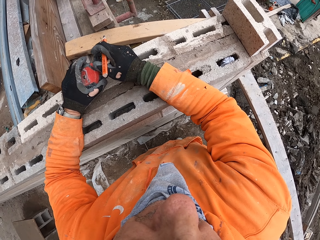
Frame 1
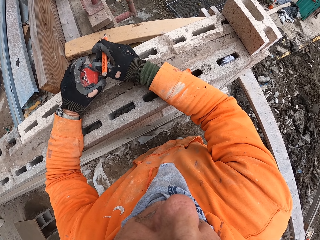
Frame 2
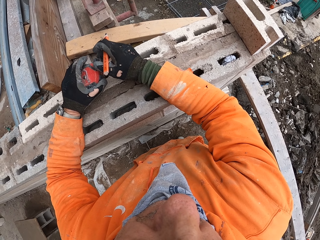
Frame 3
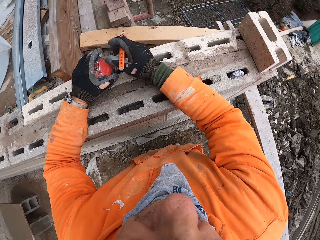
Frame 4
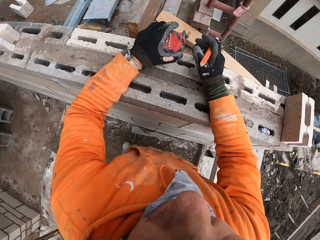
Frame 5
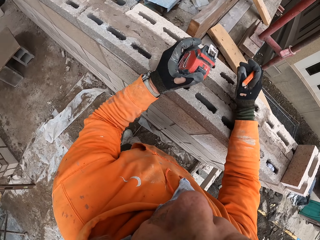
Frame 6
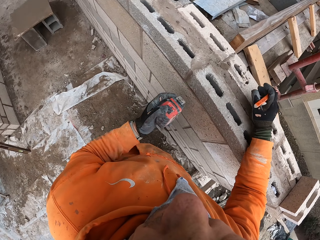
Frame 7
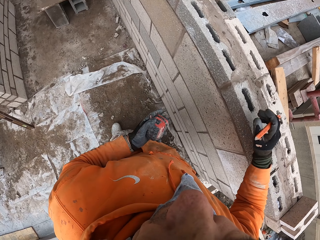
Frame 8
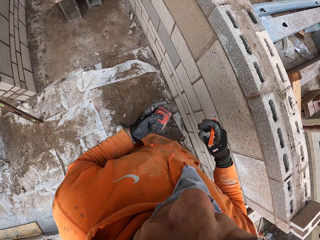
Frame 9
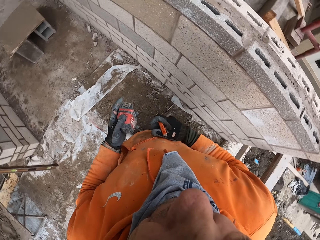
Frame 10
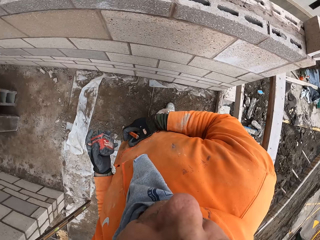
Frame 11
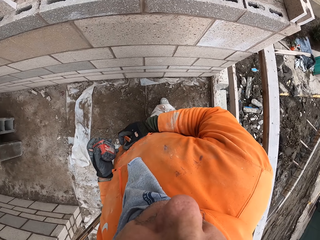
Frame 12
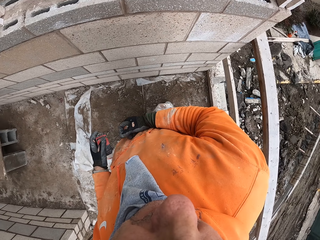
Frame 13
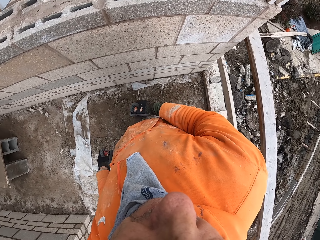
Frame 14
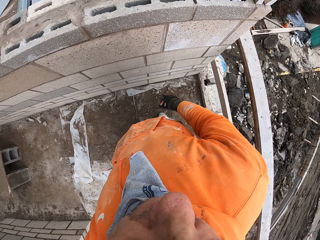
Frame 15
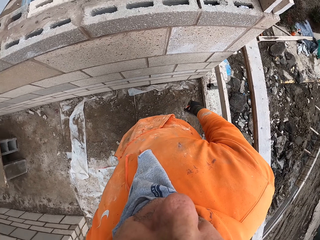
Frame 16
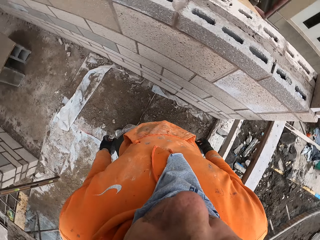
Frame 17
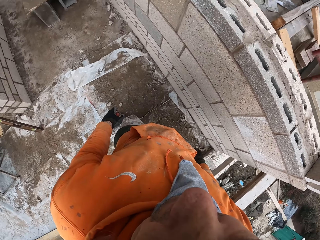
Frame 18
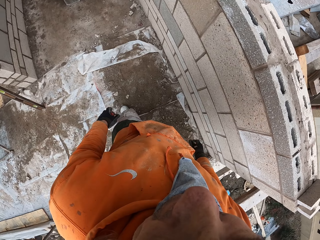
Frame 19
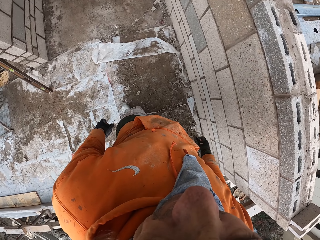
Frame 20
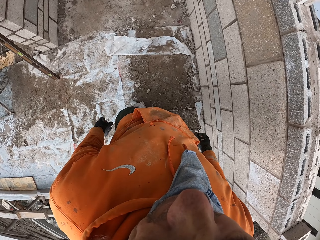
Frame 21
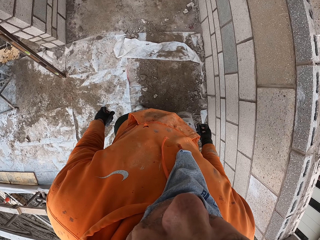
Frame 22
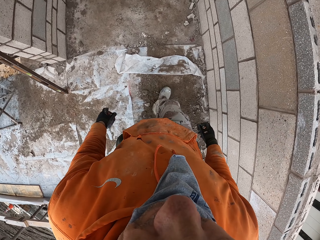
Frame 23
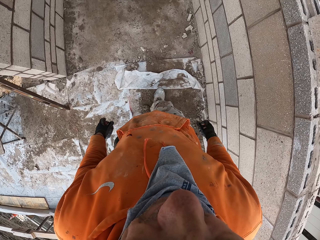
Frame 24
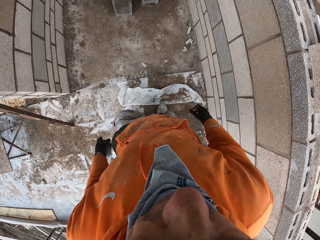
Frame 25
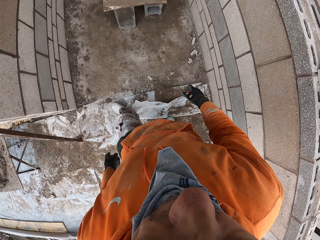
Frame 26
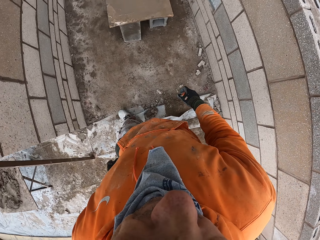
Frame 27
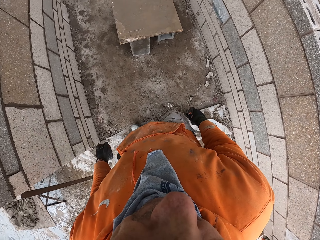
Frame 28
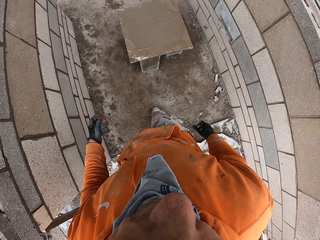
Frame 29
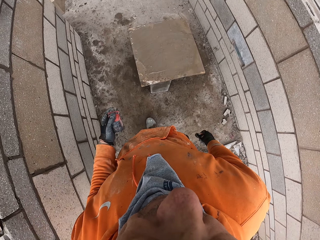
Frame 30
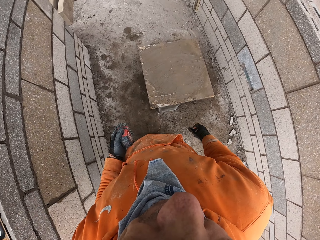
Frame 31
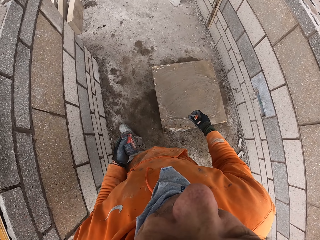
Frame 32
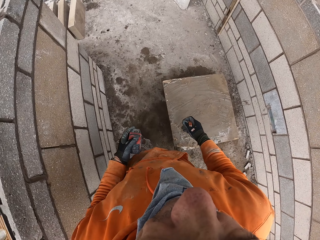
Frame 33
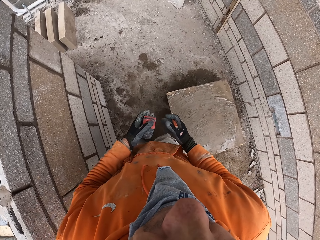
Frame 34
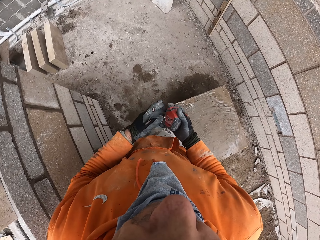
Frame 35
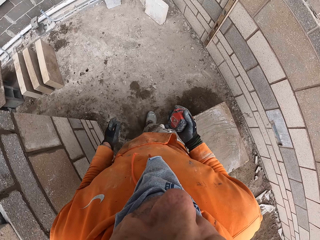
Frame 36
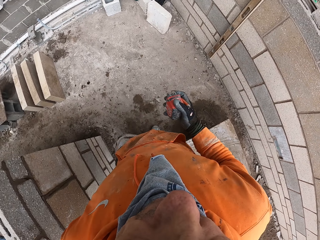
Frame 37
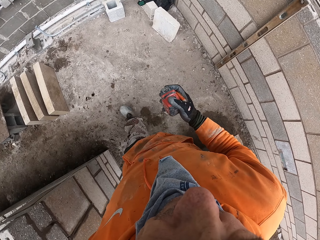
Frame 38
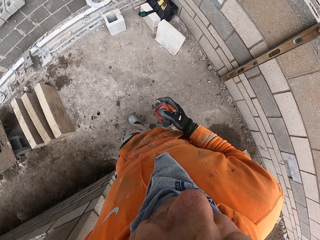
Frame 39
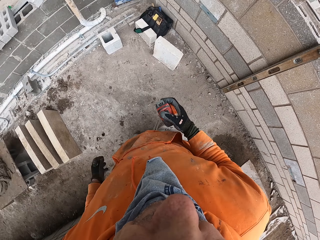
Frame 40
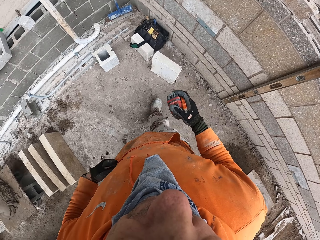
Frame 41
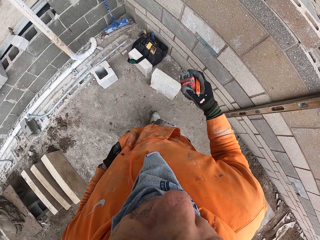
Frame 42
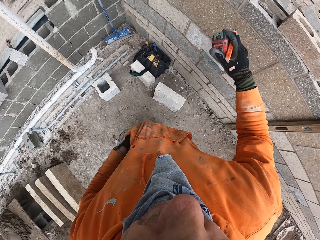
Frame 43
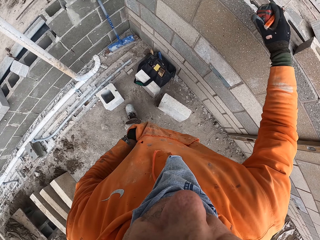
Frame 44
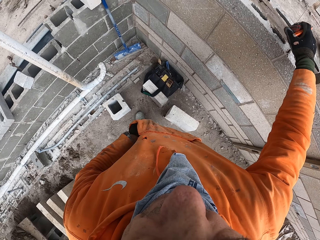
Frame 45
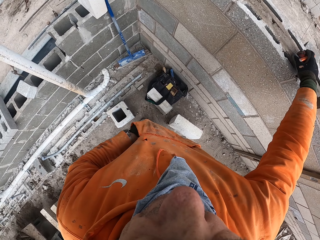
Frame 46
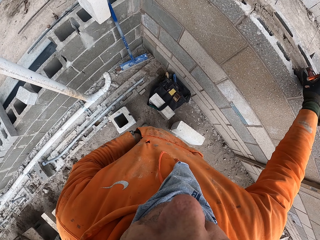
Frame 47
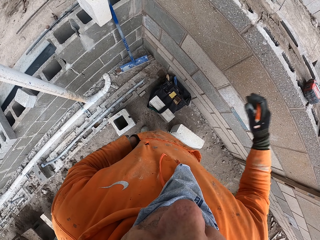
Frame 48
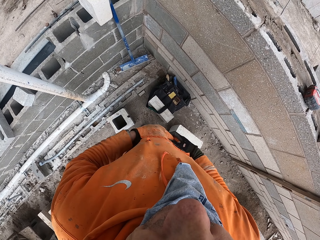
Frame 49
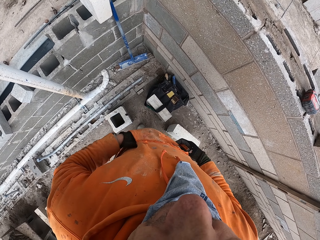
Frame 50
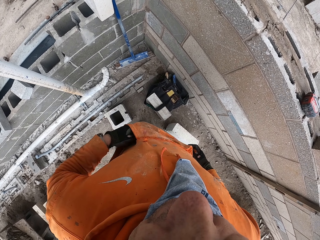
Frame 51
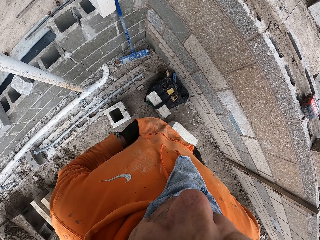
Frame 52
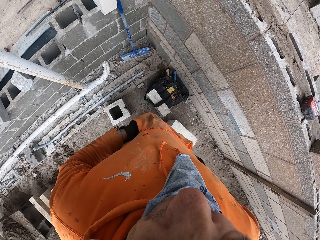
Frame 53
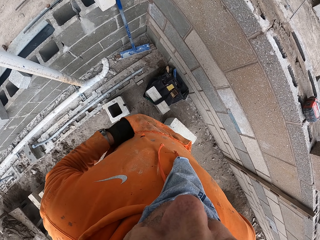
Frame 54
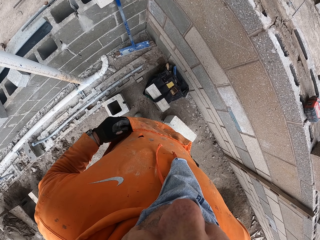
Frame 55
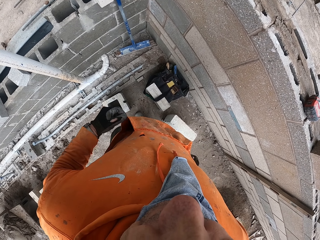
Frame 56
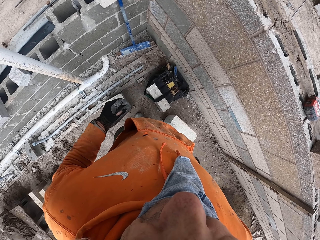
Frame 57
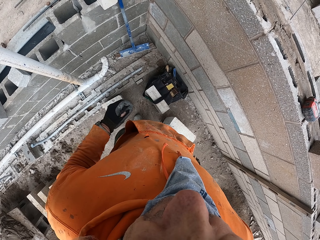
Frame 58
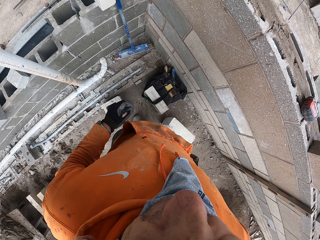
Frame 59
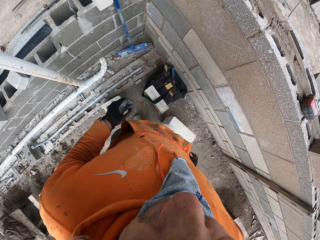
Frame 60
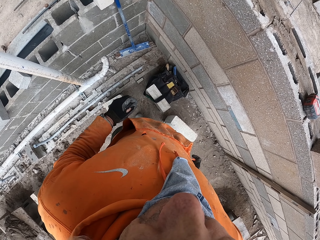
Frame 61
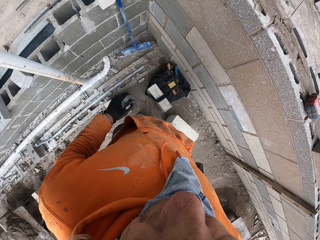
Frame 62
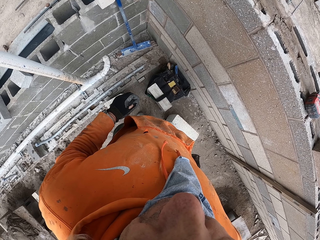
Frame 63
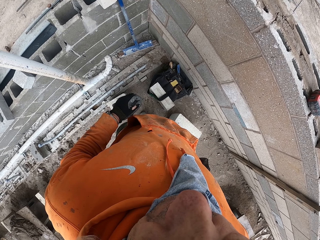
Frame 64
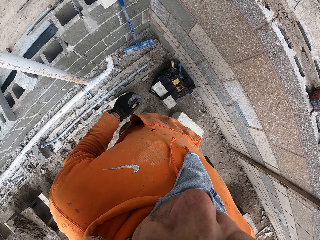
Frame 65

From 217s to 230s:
The camera wearer looks around the building site. He removes his hands from the hollow blocks. He drops his hands down. He looks around the building site. He walks around the new building foundation. He changes the tape measure from the left to the right hand. He walks around the new building foundation. He puts the left hand in his jumper pocket. He moves a hand towards the hollow blocks. He drops the tape measure on the hollow blocks. He removes a hand from the hollow blocks. He puts his right hand inside his jumper pocket. He removes the right hand from the jumper pocket. He stares at the wall.

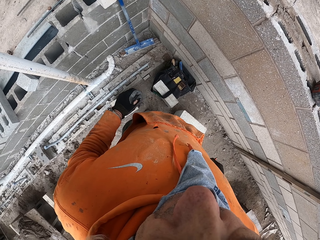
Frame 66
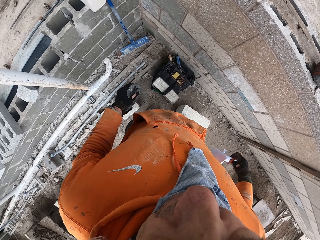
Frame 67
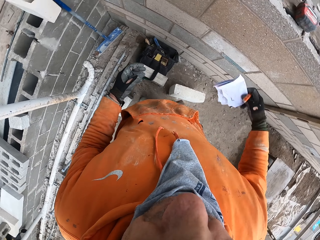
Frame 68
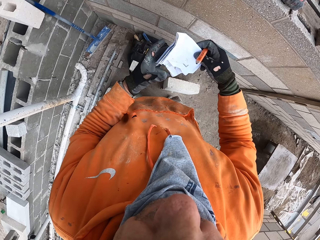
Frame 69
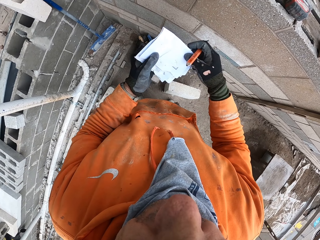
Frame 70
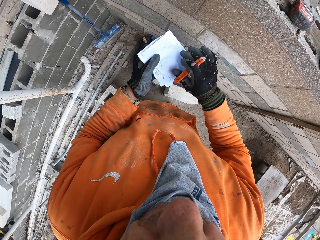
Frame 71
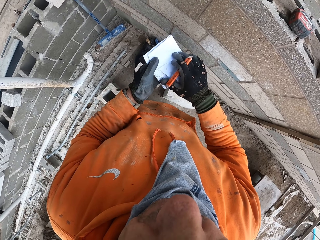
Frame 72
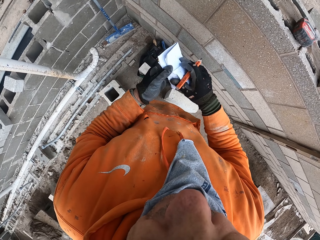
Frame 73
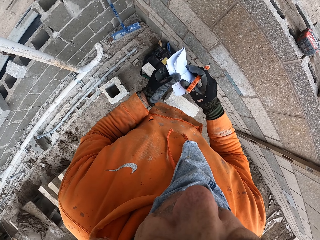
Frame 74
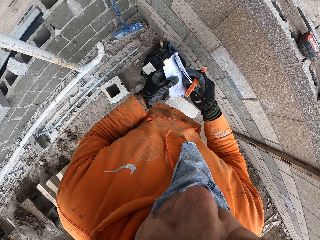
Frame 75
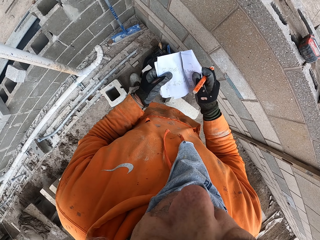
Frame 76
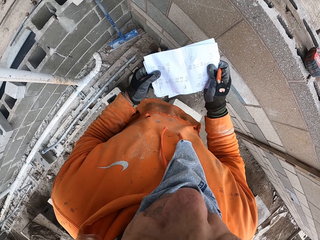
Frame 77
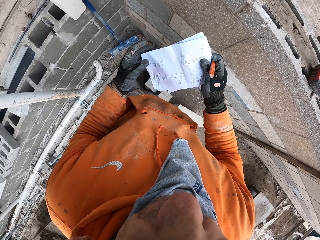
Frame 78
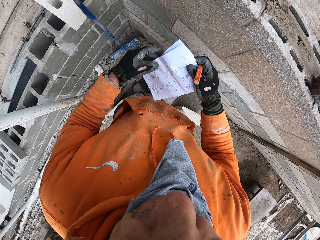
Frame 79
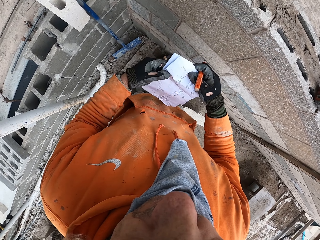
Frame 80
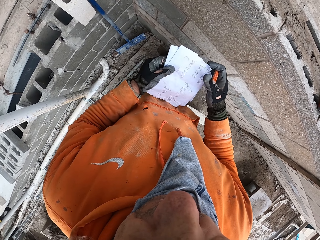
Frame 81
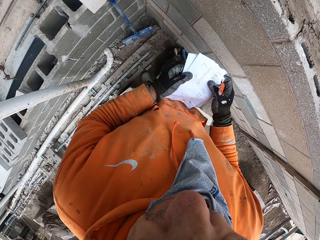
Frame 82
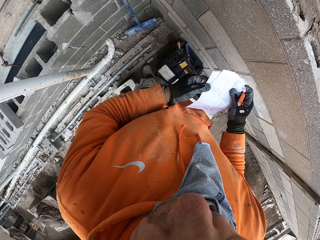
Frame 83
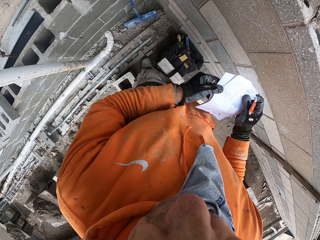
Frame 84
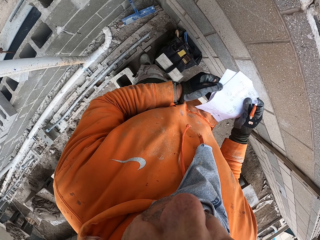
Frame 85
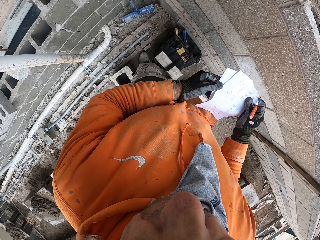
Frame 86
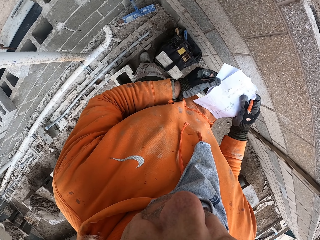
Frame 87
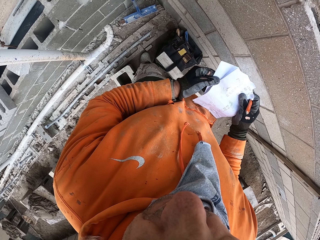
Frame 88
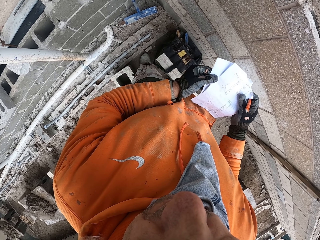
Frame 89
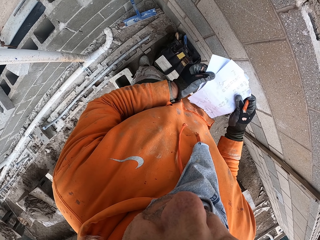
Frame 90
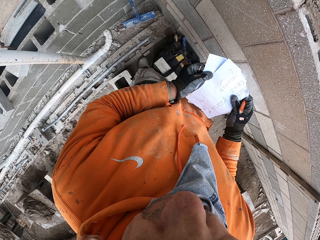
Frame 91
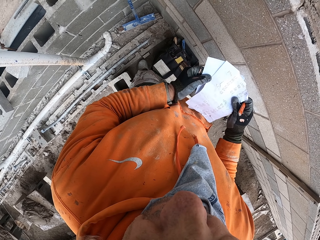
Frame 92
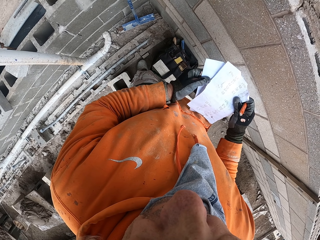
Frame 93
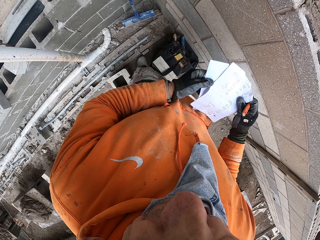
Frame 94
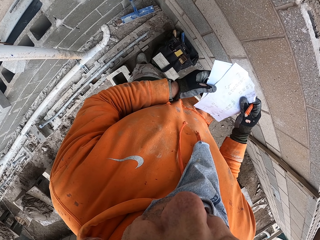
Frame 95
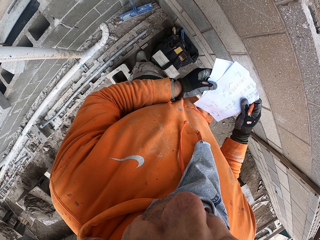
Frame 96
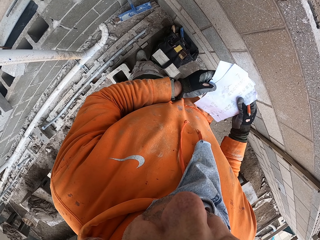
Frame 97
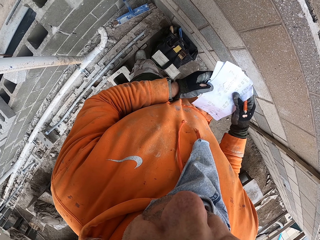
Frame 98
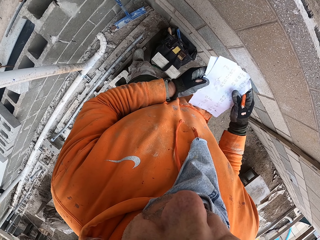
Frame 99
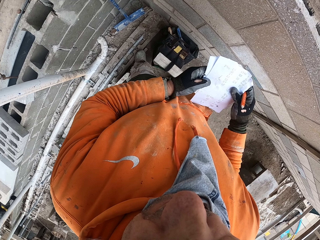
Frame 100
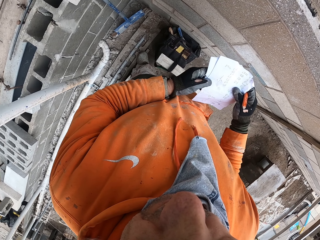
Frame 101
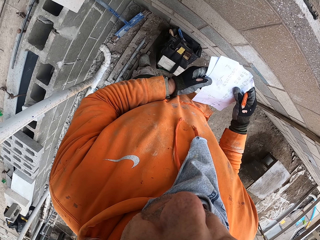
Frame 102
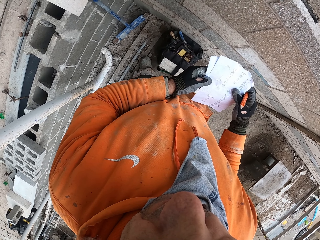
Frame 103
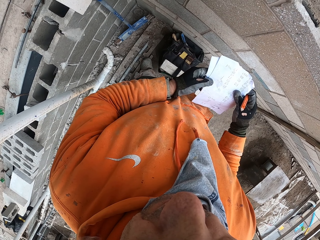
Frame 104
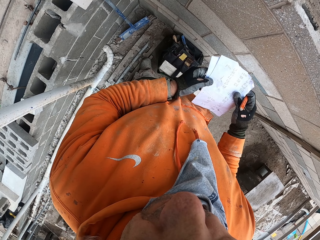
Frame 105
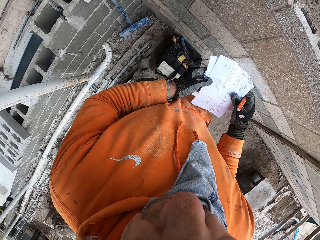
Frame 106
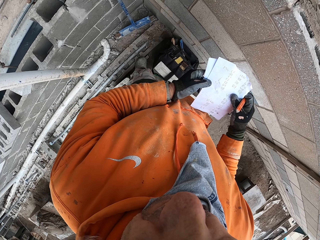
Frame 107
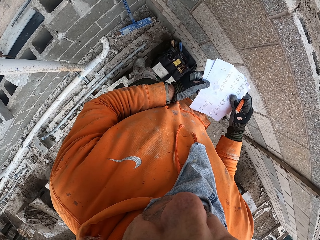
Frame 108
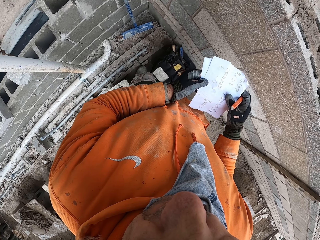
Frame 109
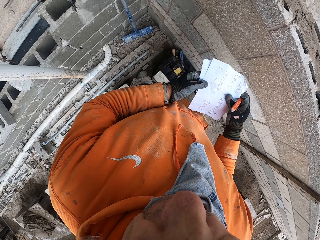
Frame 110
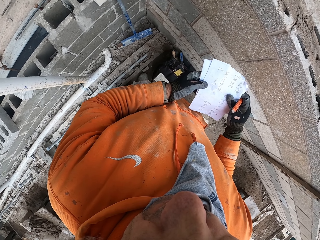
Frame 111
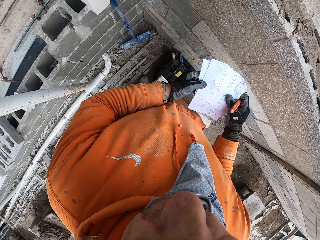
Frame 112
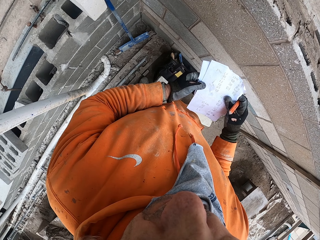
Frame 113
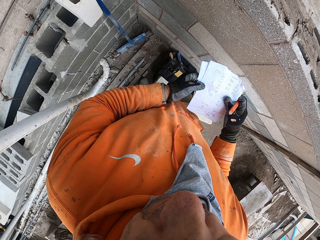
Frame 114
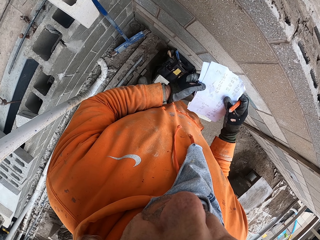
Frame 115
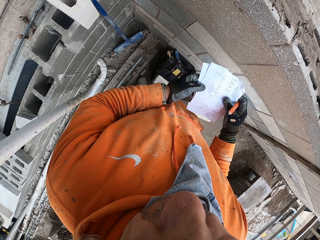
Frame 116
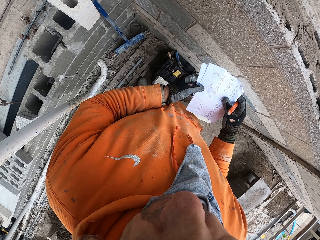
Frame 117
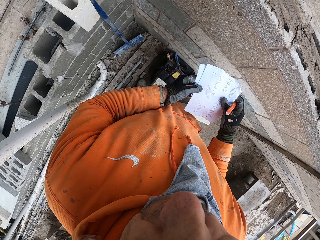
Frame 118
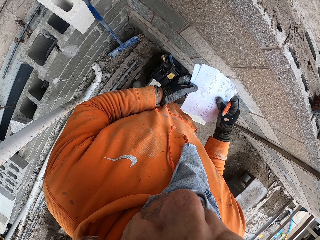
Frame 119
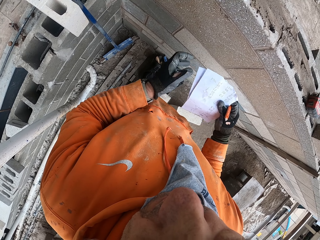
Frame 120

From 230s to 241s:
The camera wearer removes the papers from his jumper pocket. He changes the papers from the right to the left hand. He unfolds the papers in his hands. He rotates the papers. He stares at the papers in his hands. He holds the papers.
